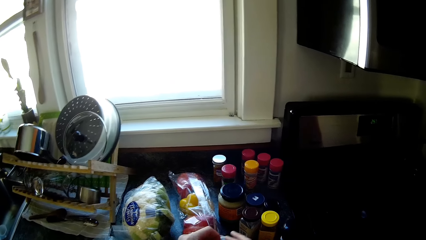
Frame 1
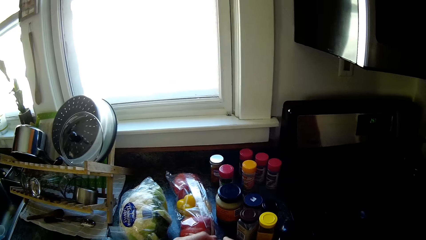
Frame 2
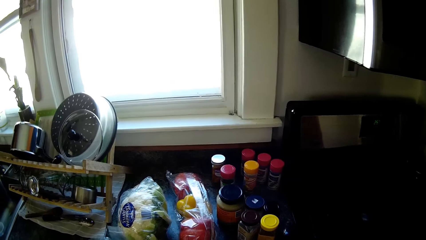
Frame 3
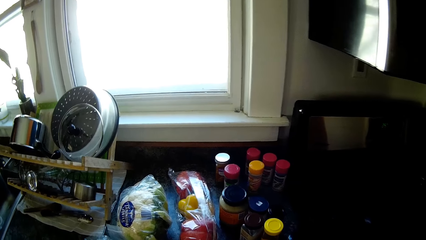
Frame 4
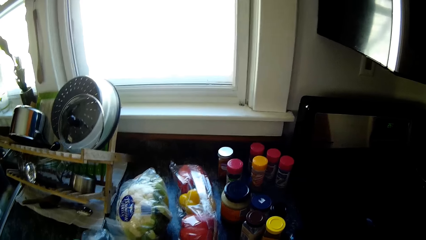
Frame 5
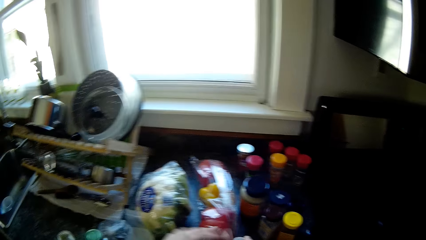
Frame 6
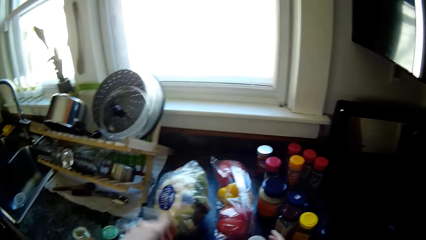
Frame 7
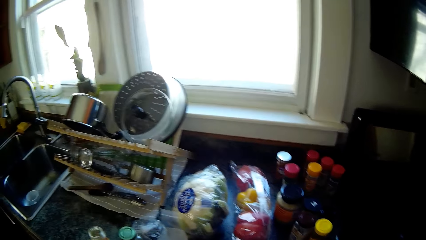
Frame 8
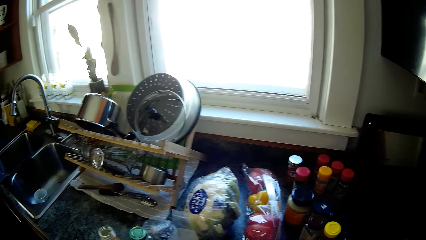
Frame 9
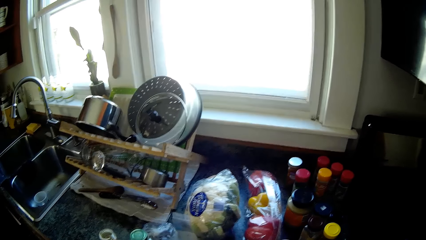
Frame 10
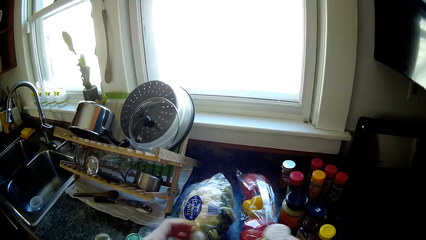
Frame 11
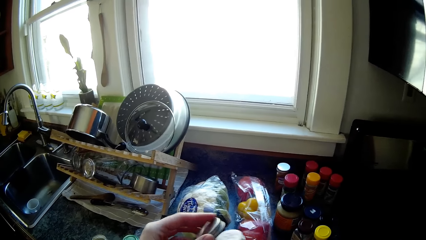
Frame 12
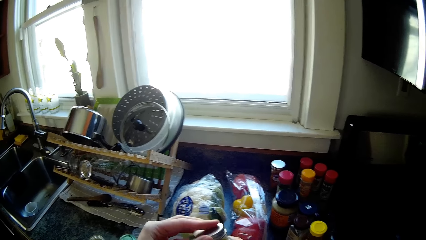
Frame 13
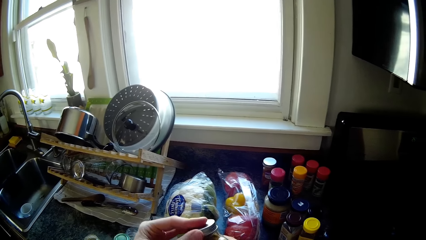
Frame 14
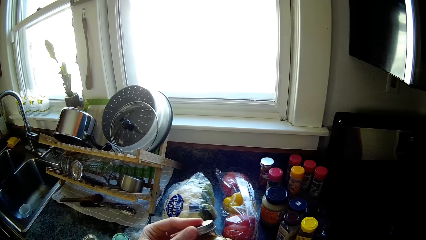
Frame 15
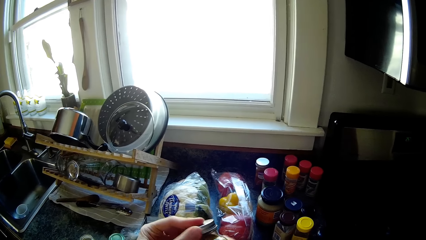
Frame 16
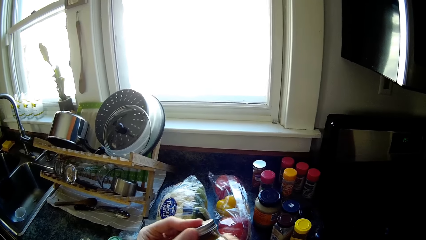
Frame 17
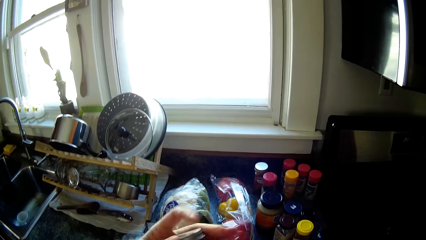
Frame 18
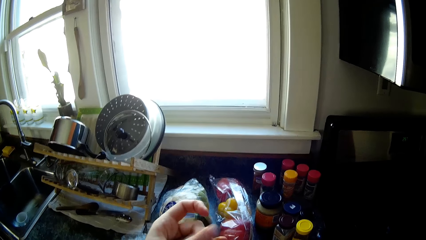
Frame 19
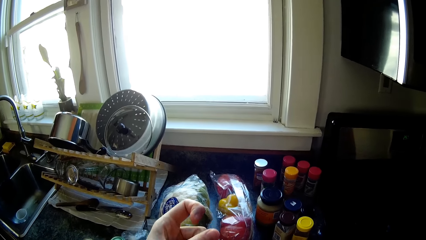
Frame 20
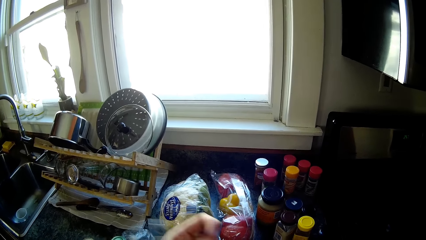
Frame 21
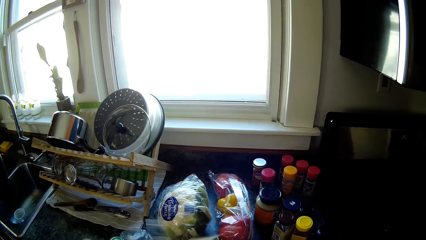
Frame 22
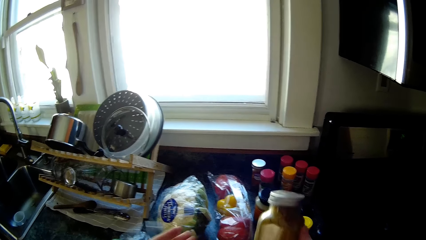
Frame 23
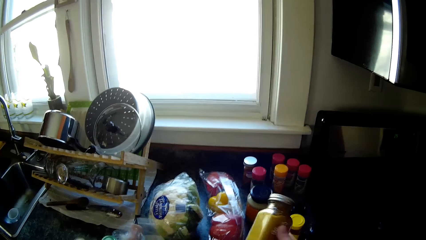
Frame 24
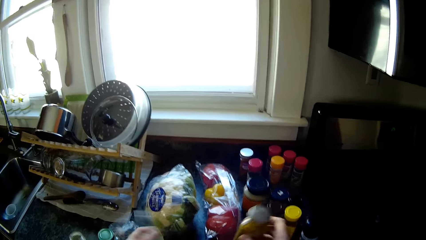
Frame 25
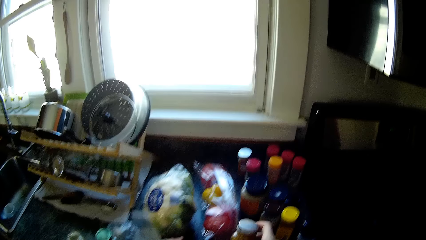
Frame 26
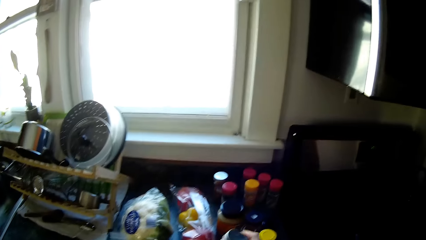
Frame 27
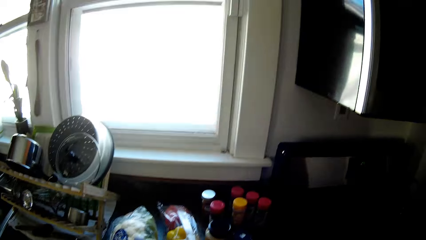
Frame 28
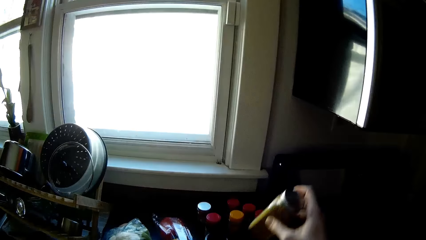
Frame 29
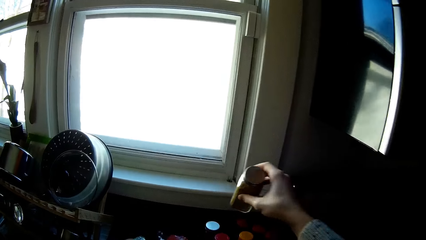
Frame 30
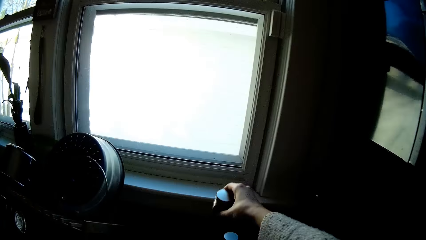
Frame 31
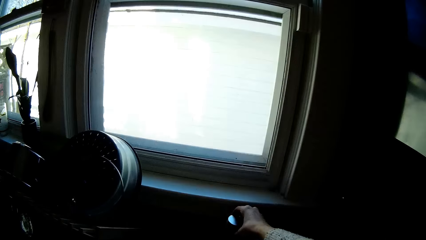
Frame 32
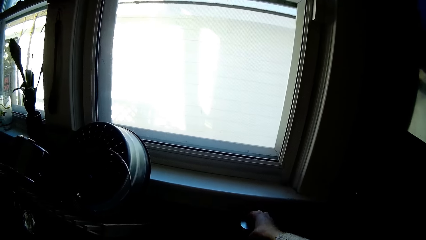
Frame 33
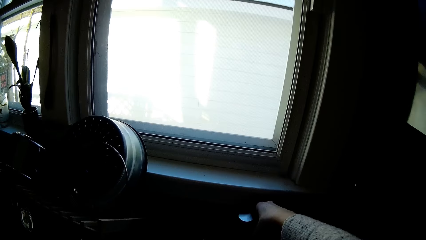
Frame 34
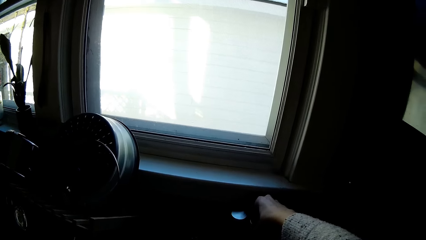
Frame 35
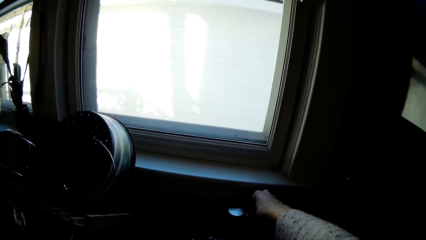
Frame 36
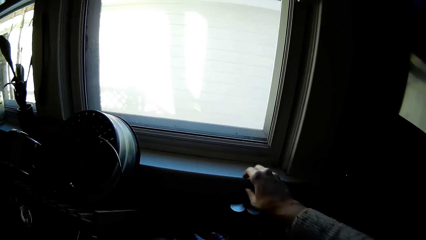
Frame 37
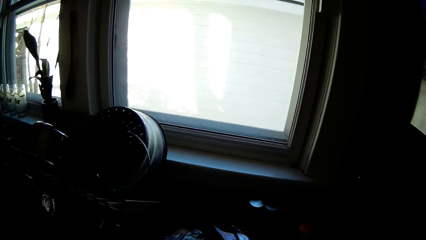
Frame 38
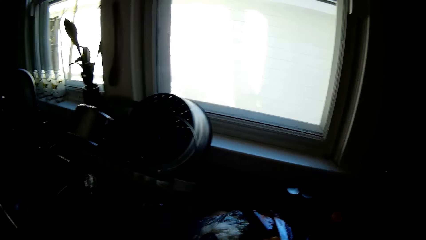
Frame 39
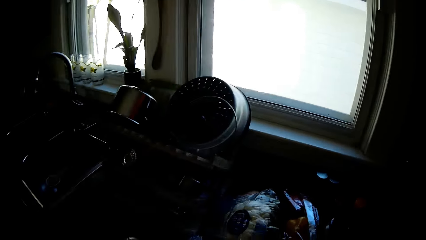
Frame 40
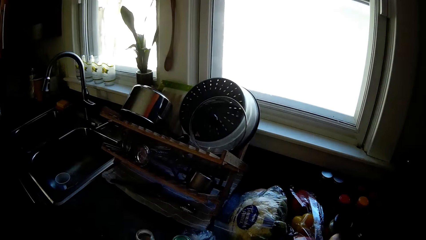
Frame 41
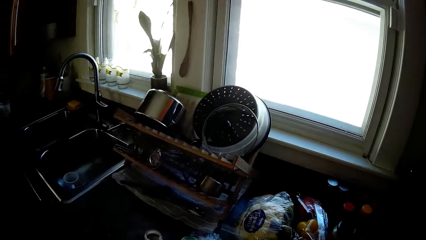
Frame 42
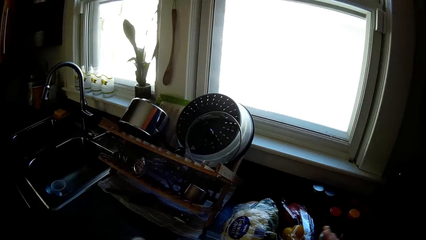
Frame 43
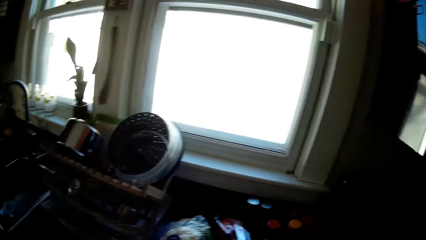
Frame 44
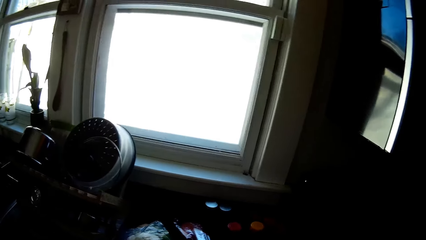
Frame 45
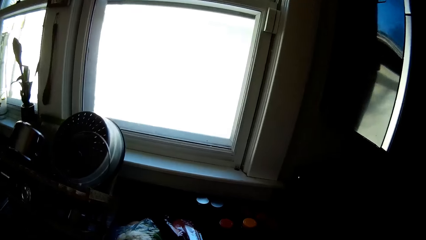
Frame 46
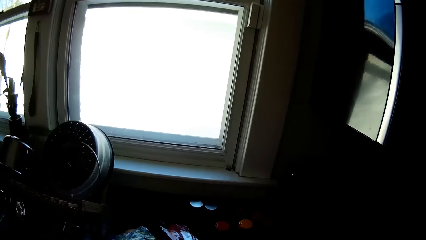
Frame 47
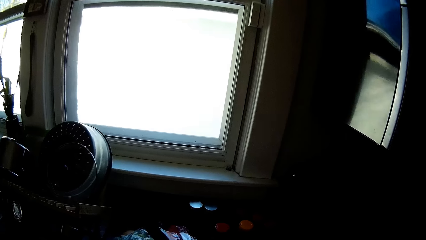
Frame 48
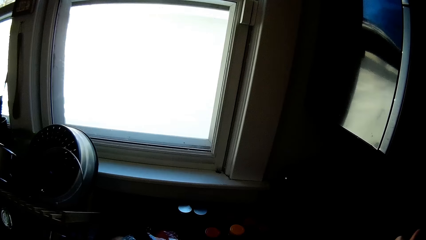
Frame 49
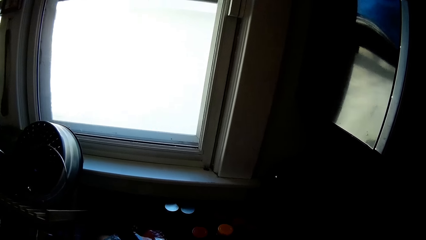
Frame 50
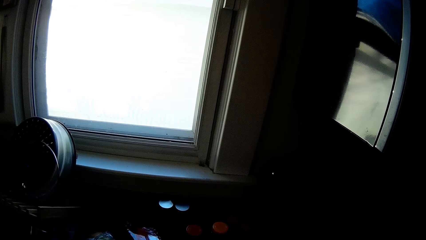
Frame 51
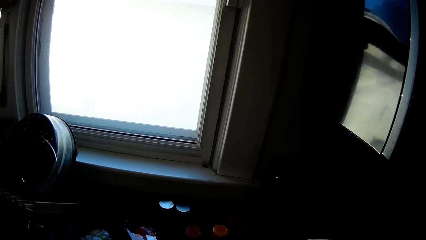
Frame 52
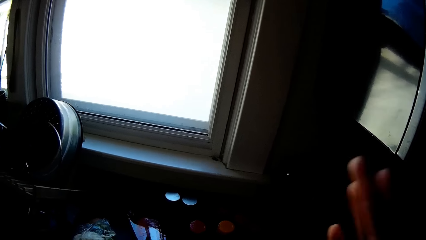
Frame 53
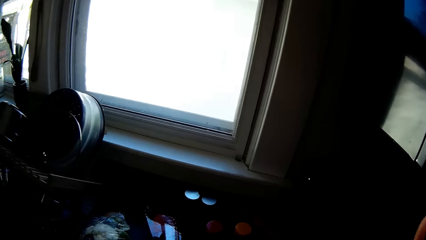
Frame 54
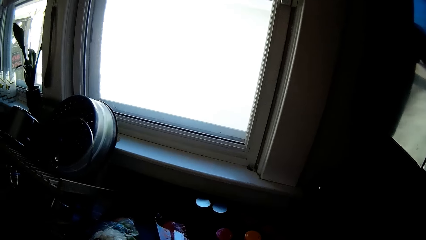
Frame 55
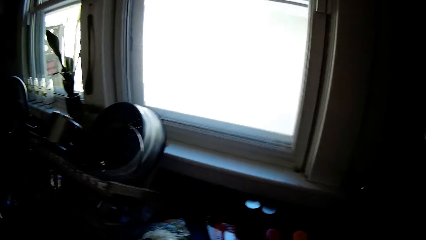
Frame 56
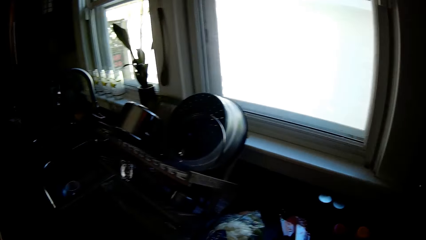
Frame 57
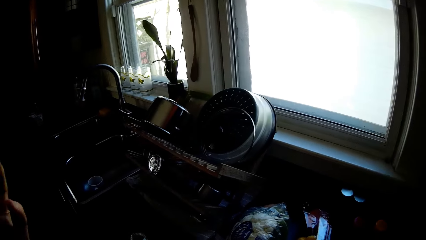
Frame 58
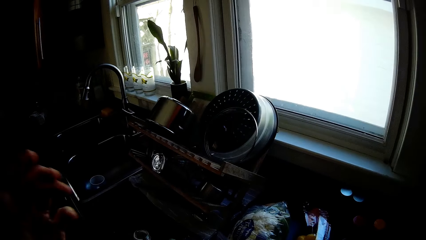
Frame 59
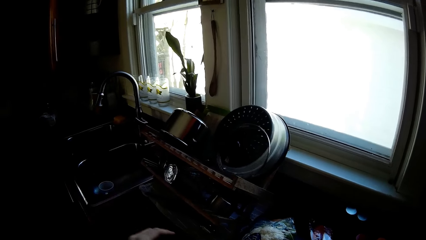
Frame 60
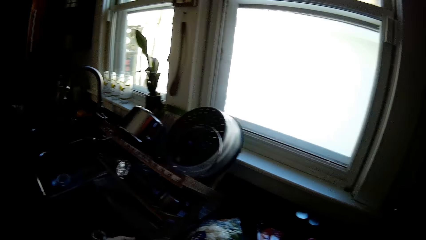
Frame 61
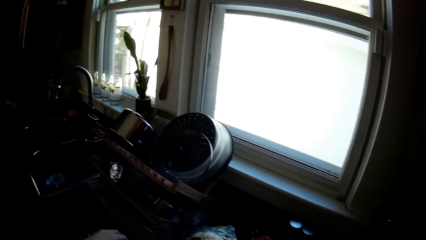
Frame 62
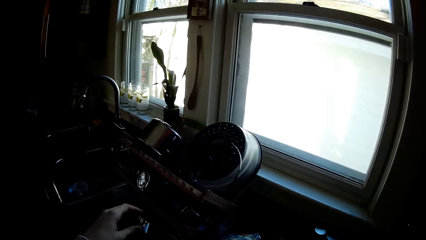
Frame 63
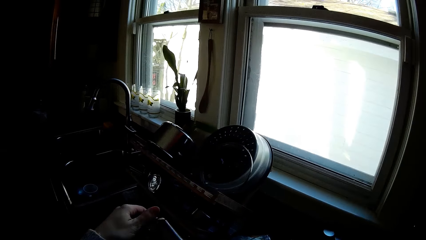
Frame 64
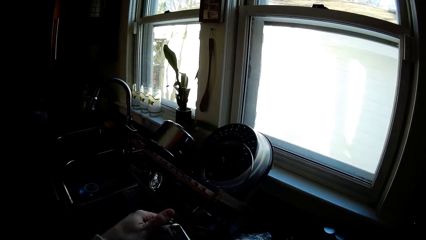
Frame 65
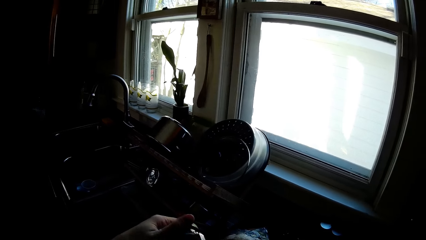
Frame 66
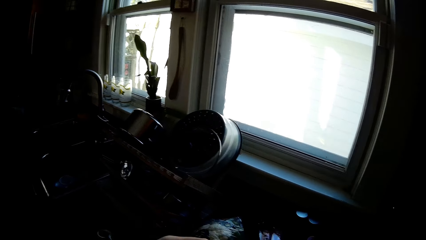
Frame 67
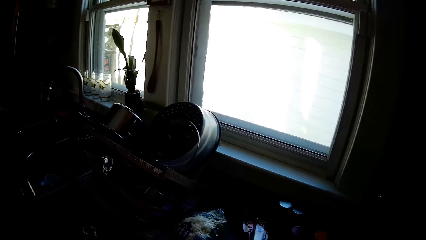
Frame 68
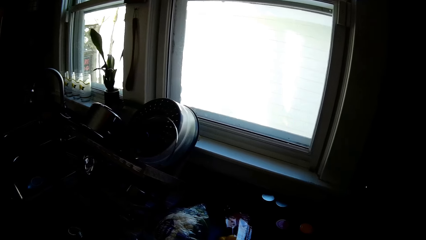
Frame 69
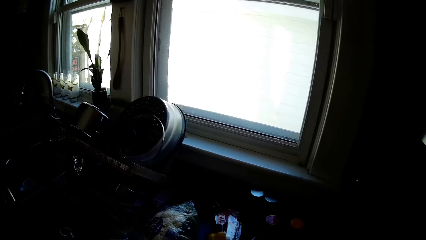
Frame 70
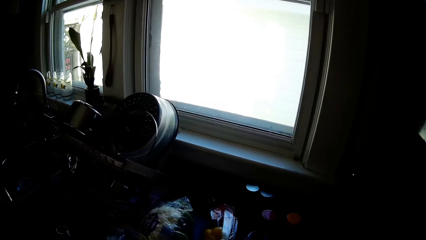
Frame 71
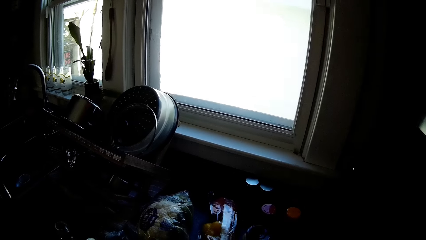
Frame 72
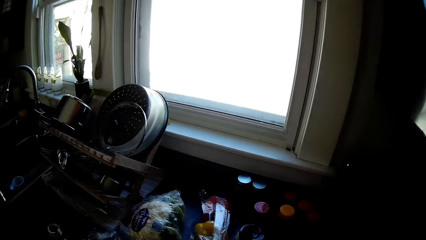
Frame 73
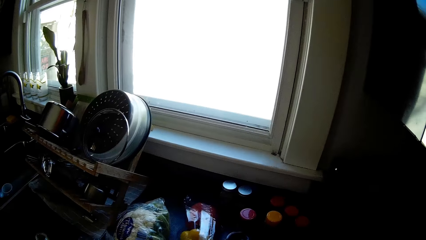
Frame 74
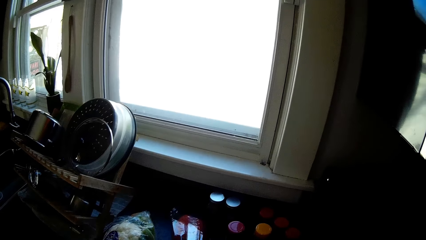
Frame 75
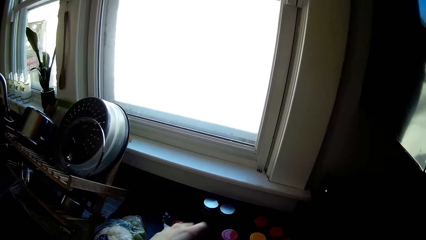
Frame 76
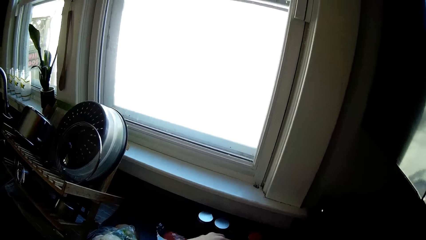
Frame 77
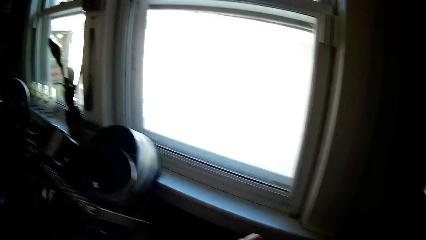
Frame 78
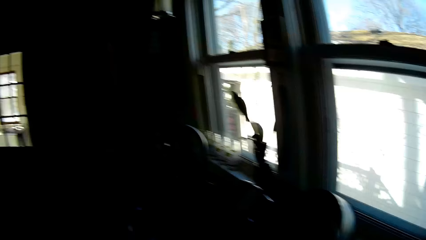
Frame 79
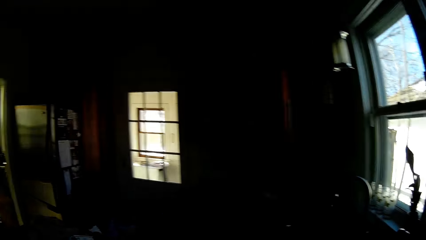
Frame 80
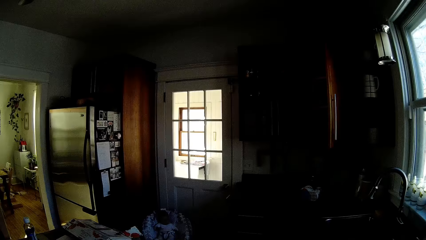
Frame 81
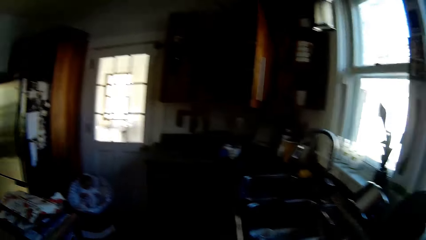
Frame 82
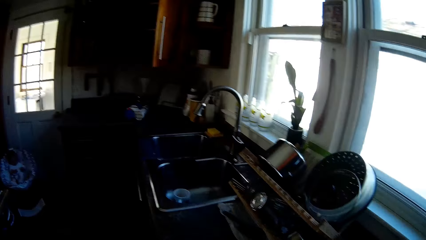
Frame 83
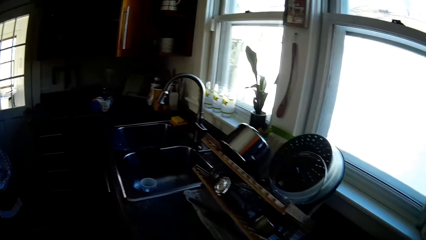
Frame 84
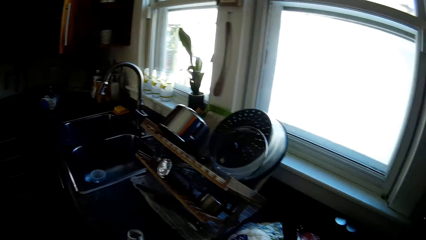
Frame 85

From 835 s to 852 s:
The camera wearer covers the bottle with a lid in her left hand. She covers a bottle with a lid in her left hand. She puts the container down. She places the bottle on the countertop with her right hand. She adjusts a bottle on the countertop with her right hand. She picks up a bottle from the table with her left hand. She picks a bottle from the countertop with her left hand.
